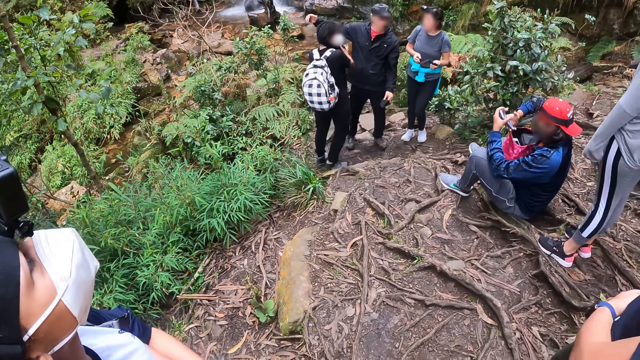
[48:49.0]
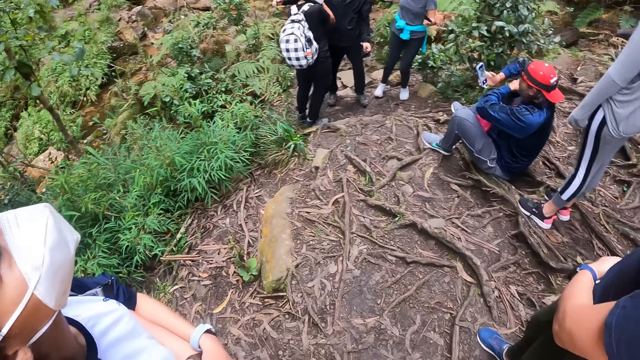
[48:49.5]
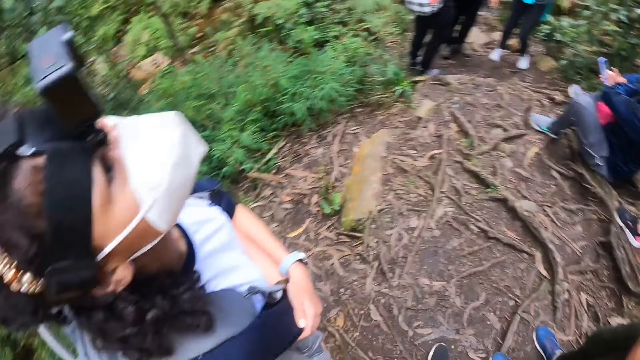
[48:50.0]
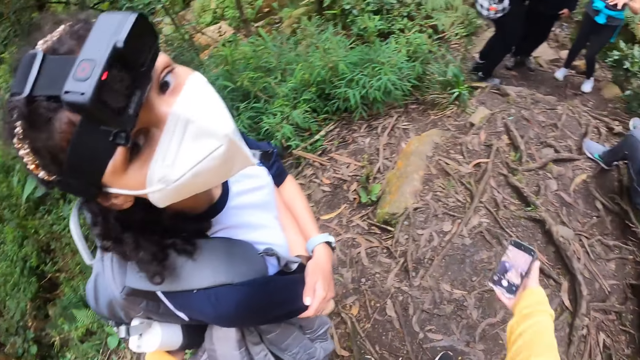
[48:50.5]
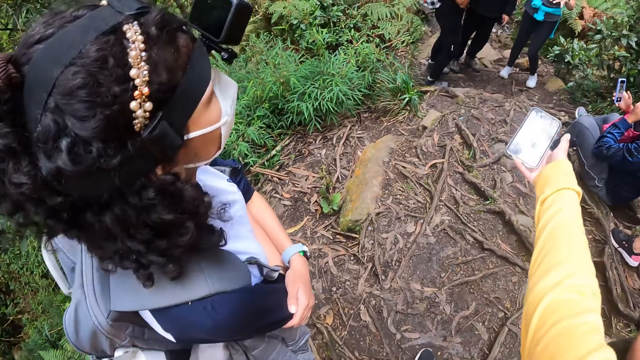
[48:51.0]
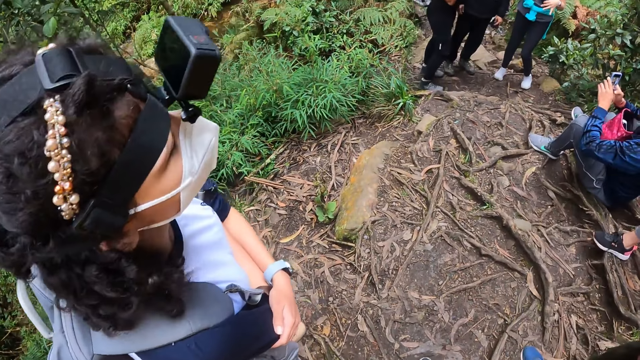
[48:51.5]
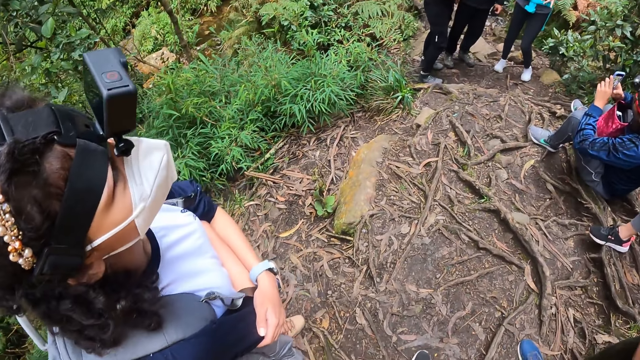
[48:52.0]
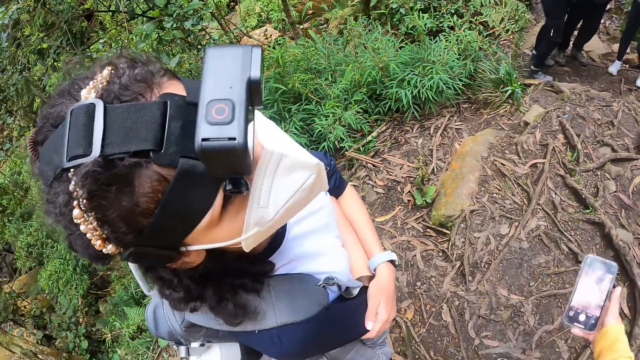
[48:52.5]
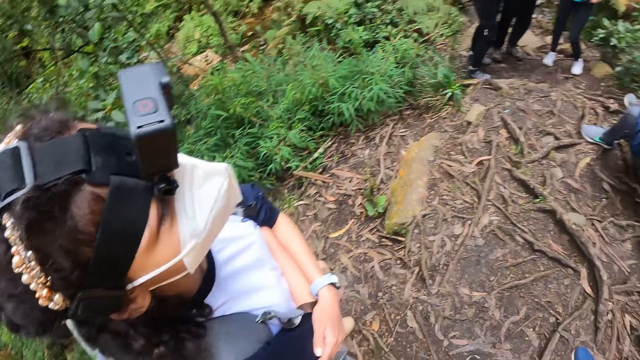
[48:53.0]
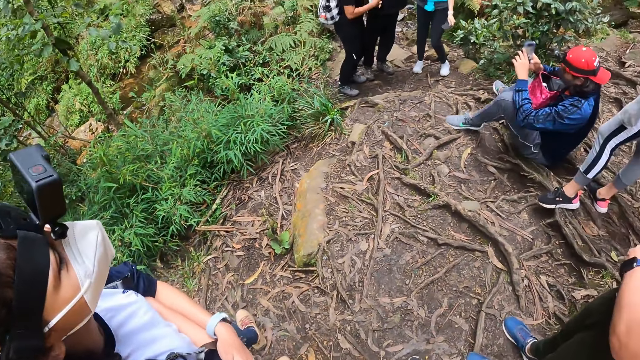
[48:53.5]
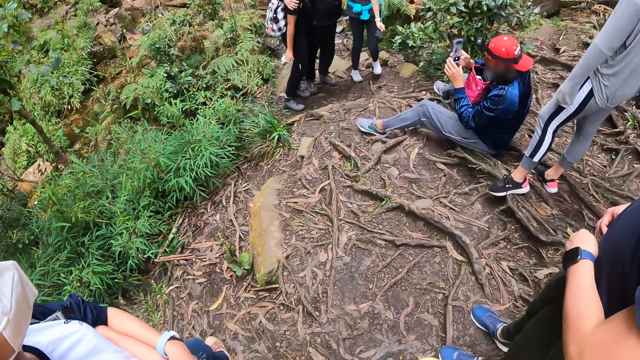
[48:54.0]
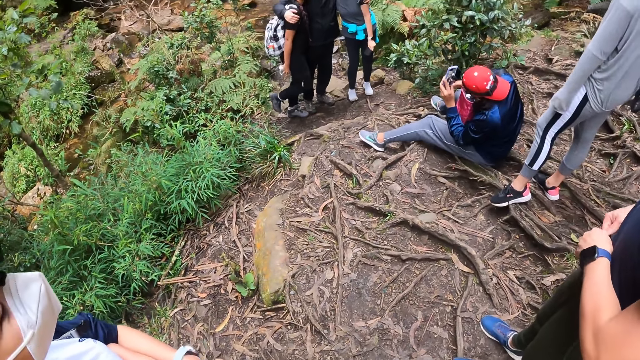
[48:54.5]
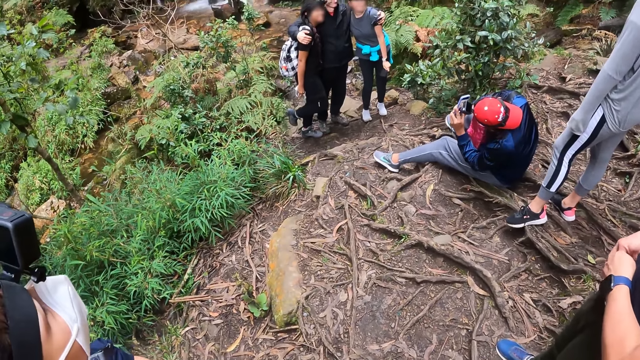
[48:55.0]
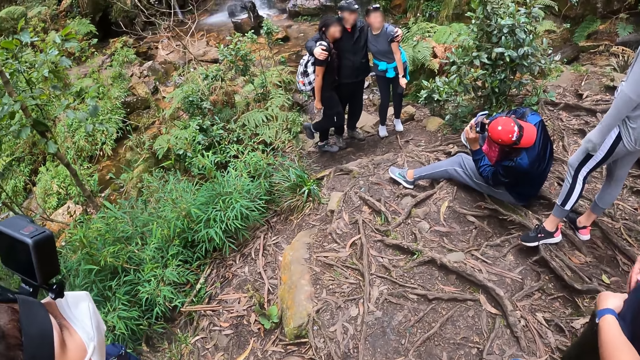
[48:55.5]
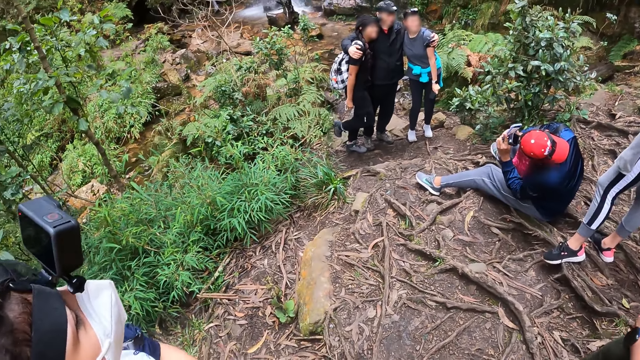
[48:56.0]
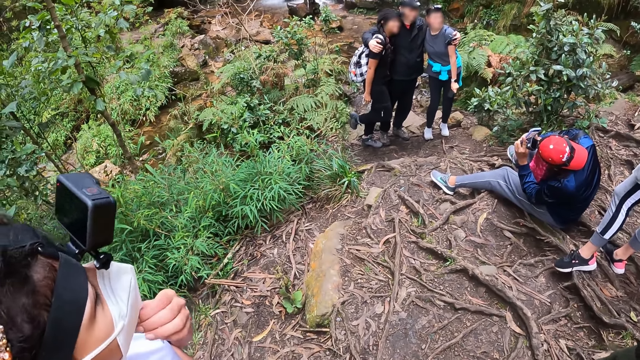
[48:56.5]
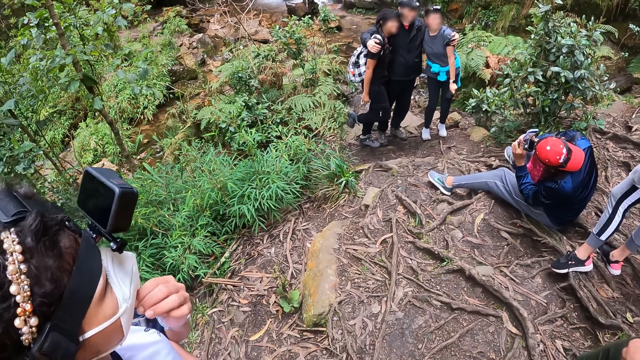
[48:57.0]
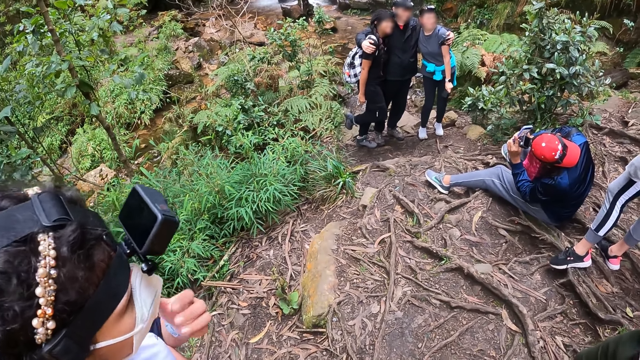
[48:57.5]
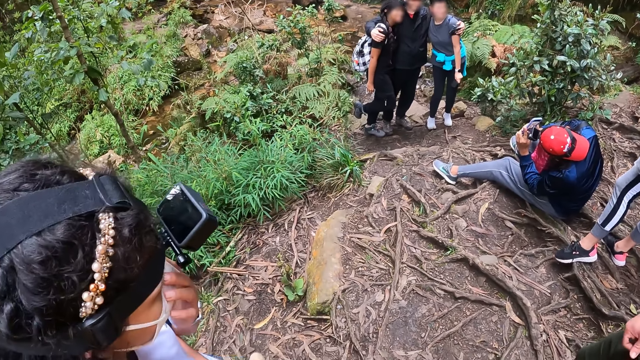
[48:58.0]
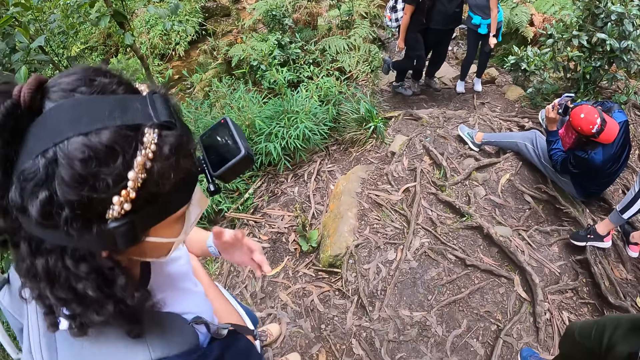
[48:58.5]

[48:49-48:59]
A person stands beside another person. The camera wearer looks at a woman. They stretch the right hand. They drop the right hand. They look at the woman. They look around. A third person stretches the left foot and takes a photo of three other people. The woman adjusts the mask on her face with her left hand.

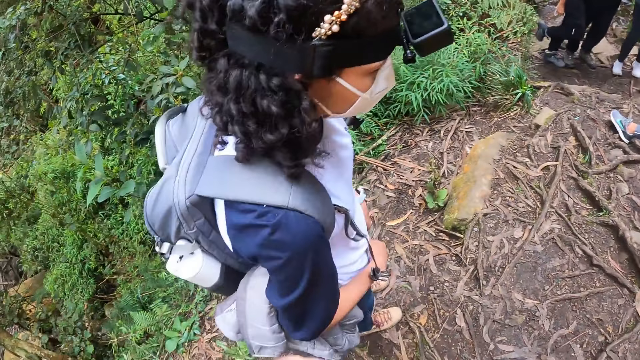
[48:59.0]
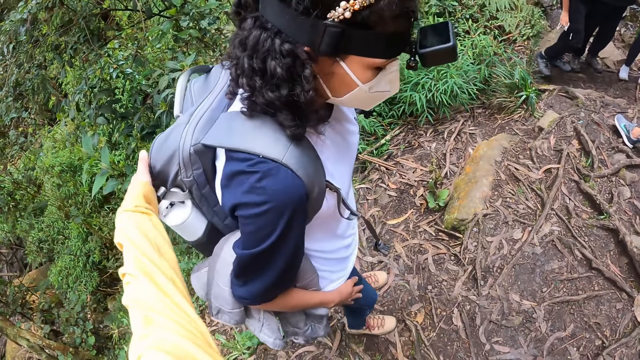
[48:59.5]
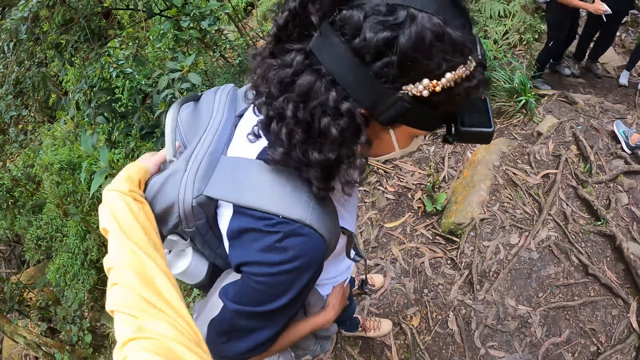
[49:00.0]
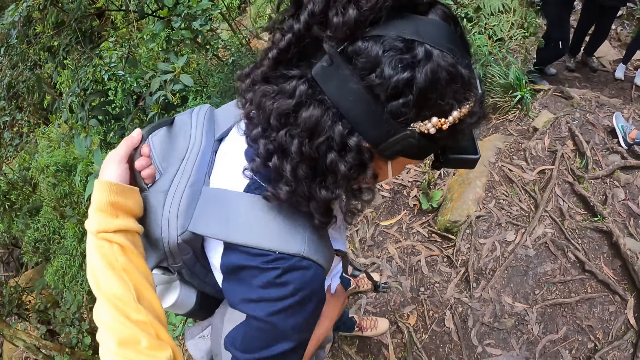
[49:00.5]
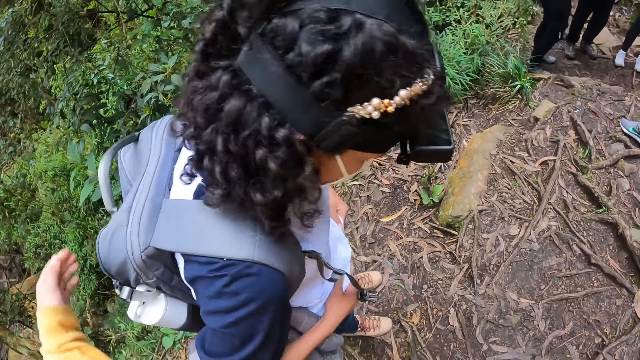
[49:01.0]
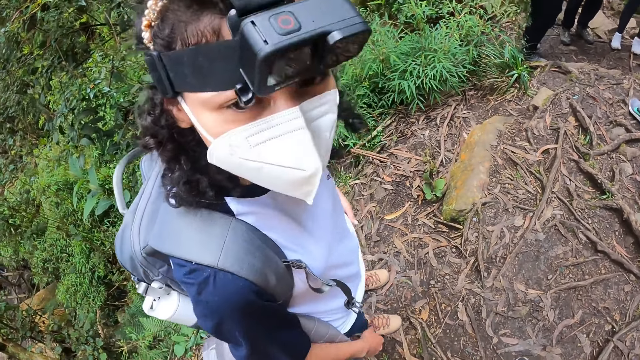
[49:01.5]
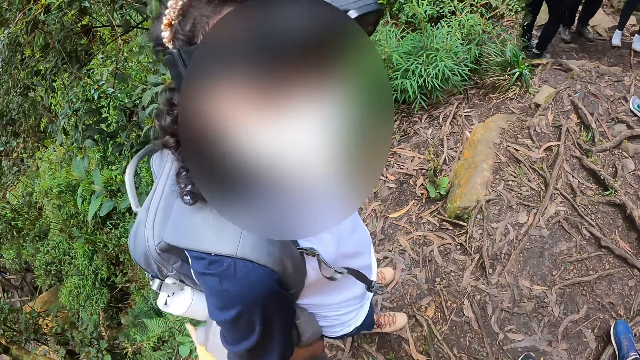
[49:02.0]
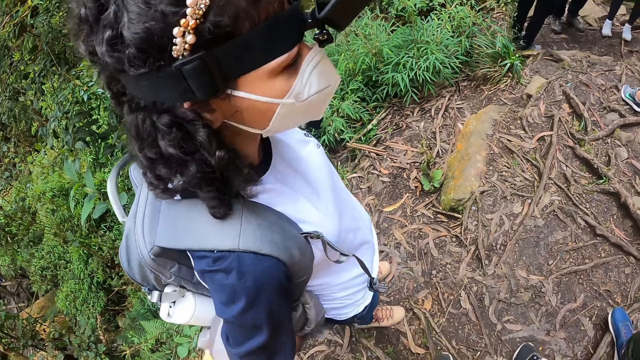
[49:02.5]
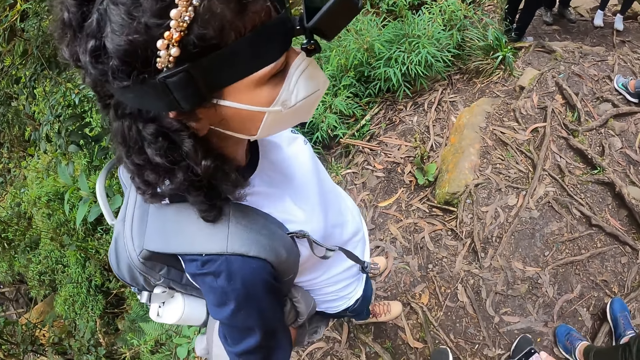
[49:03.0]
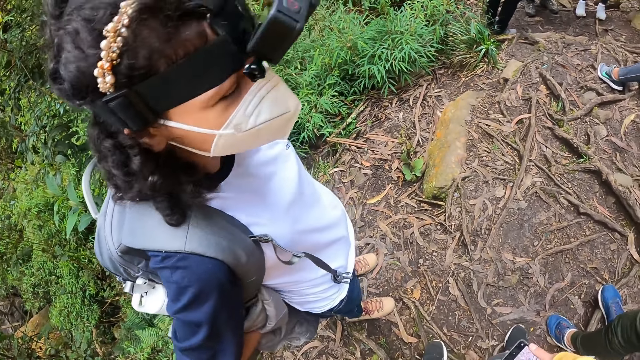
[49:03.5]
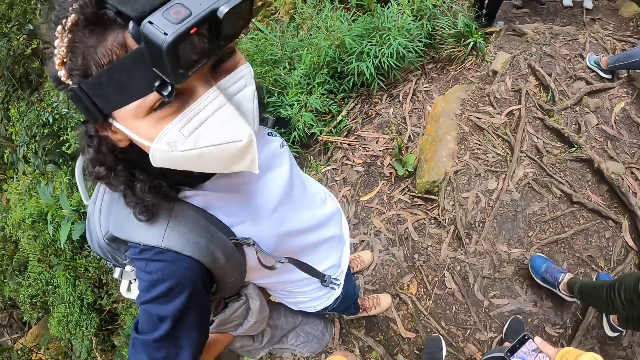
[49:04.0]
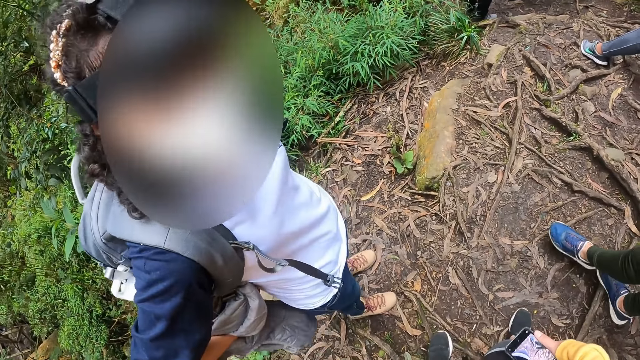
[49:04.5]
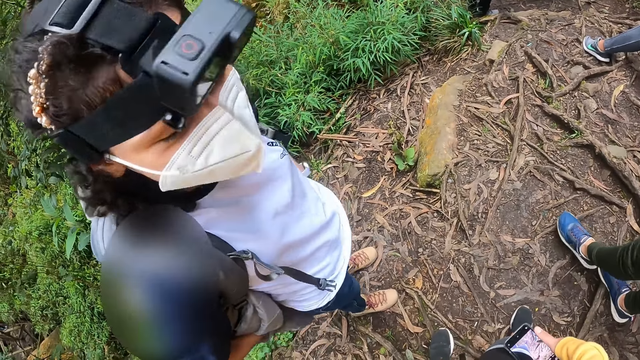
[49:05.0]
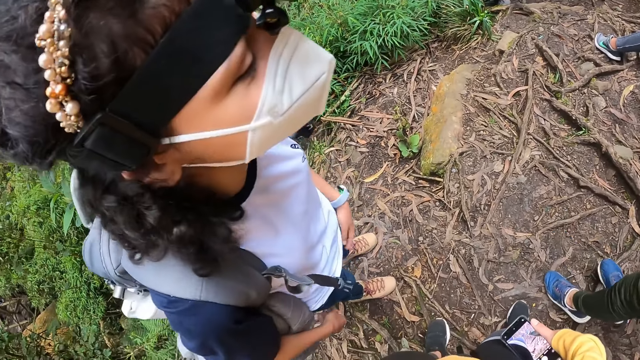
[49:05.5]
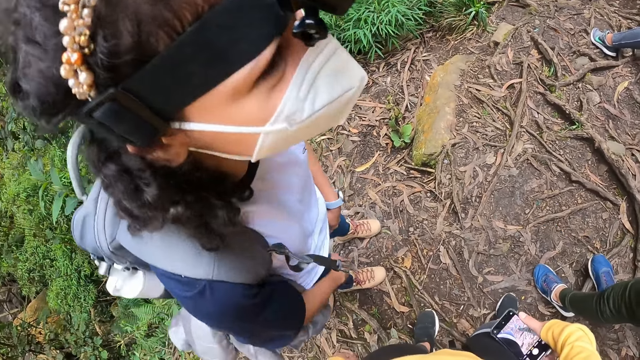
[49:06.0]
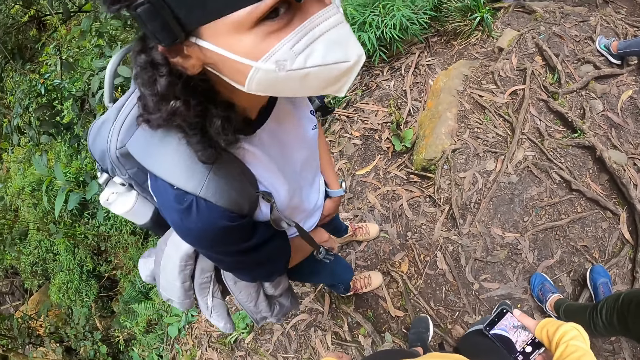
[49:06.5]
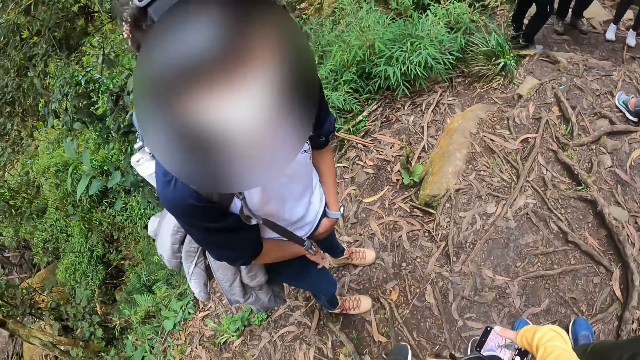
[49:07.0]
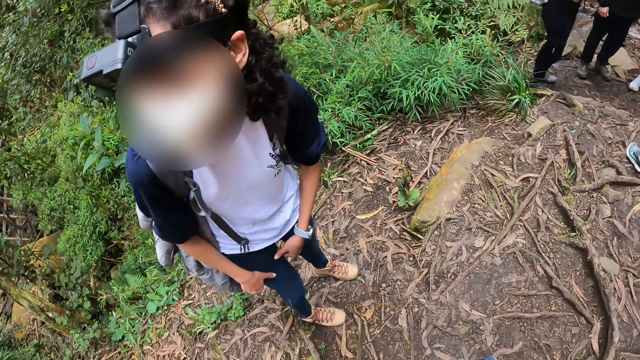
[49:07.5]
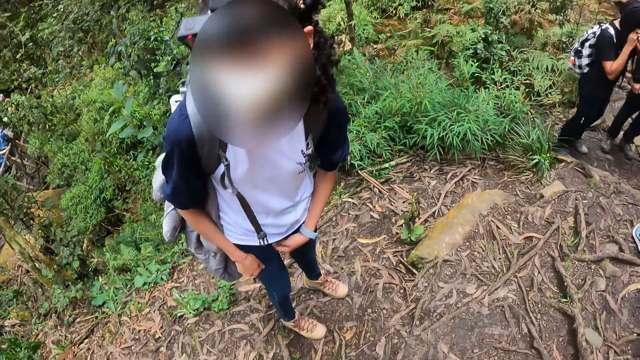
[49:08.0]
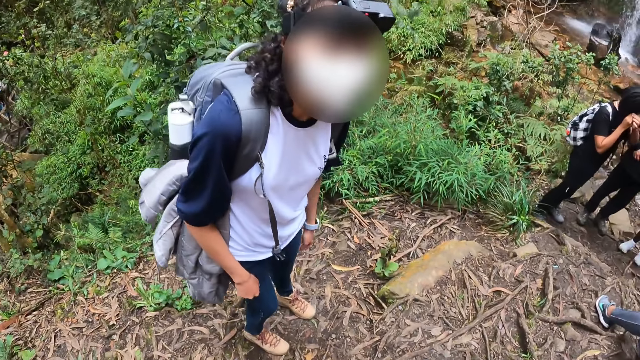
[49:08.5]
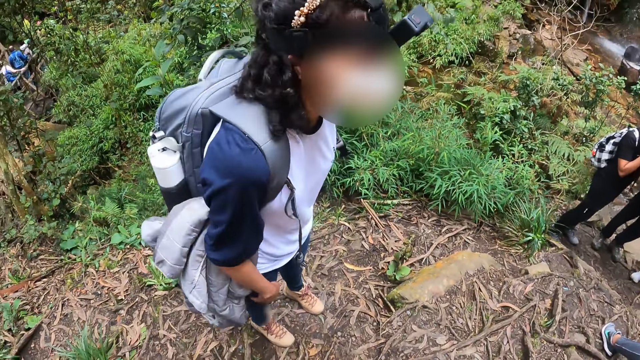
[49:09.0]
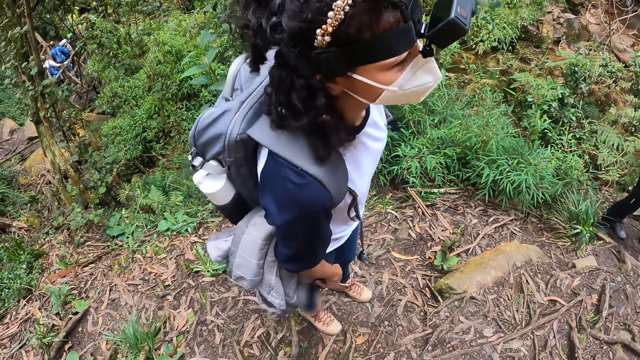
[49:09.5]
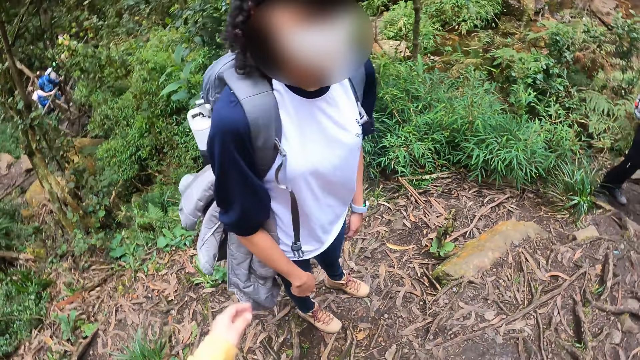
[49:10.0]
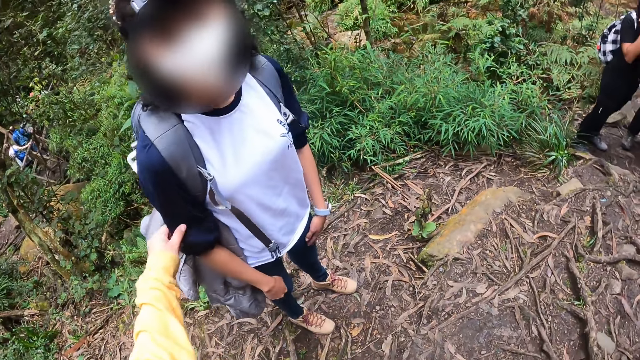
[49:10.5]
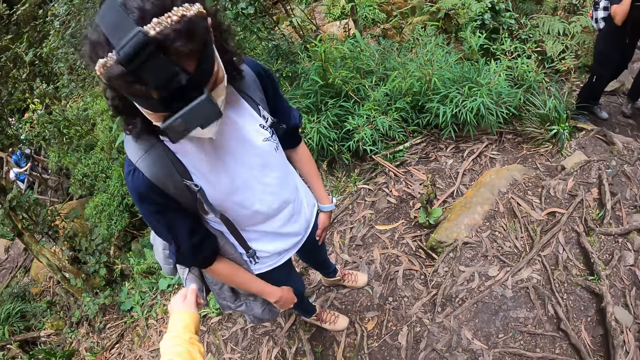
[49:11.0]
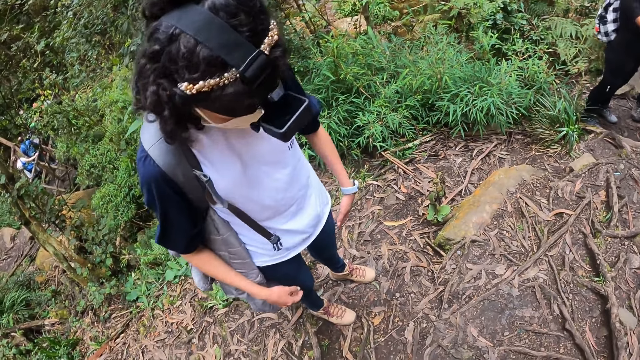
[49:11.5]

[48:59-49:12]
The camera wearer touches a backpack on a woman with her left hand. The woman adjusts her top with both hands. The woman looks at the camera wearer and talks to the camera wearer. The woman touches her thigh with both hands and touches the feet. The camera wearer touches the woman's sweater with her left hand.
